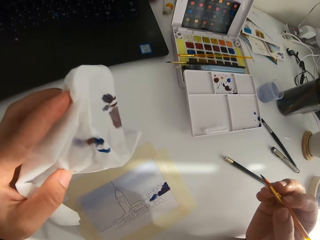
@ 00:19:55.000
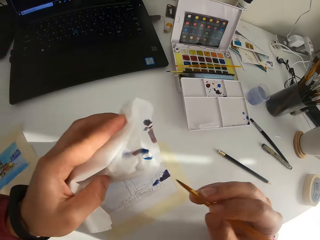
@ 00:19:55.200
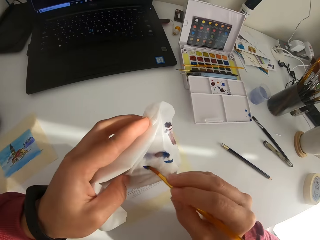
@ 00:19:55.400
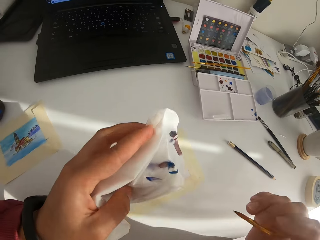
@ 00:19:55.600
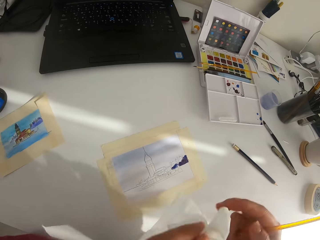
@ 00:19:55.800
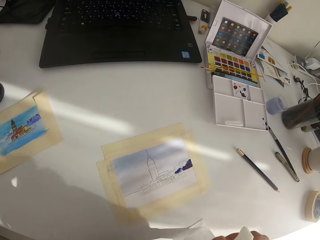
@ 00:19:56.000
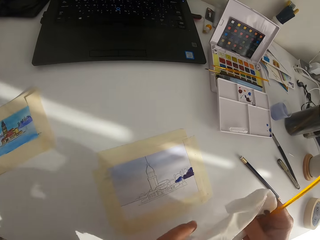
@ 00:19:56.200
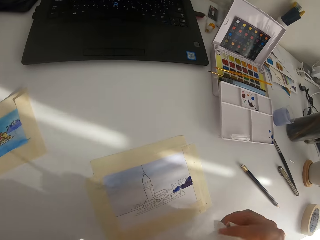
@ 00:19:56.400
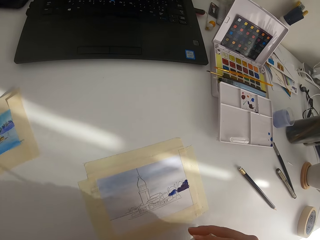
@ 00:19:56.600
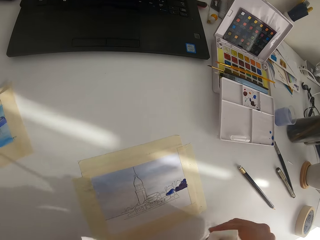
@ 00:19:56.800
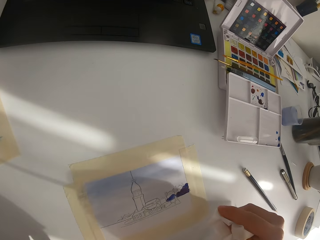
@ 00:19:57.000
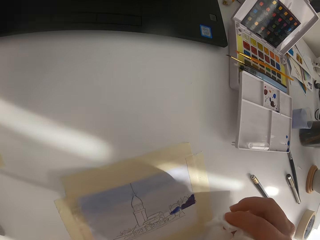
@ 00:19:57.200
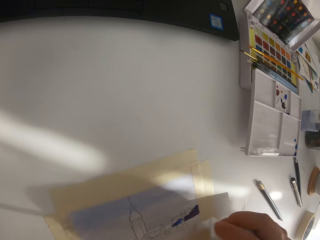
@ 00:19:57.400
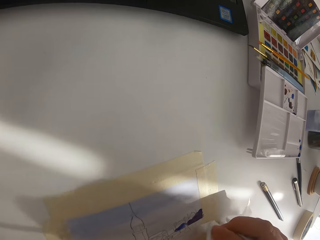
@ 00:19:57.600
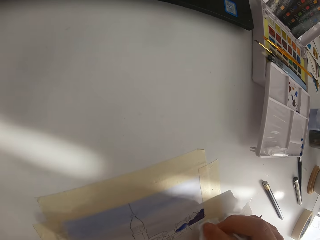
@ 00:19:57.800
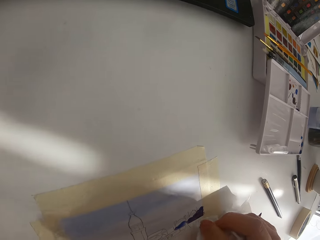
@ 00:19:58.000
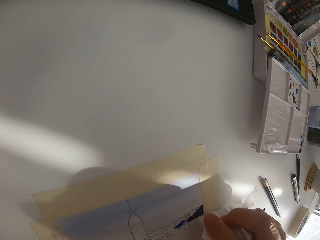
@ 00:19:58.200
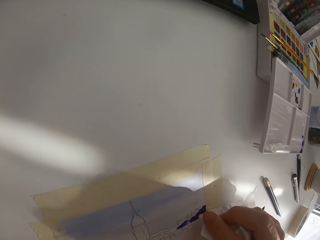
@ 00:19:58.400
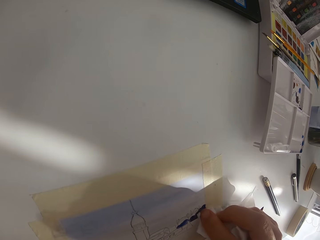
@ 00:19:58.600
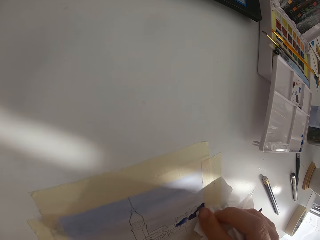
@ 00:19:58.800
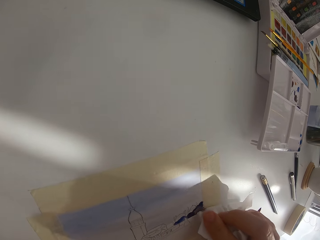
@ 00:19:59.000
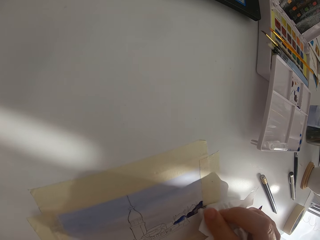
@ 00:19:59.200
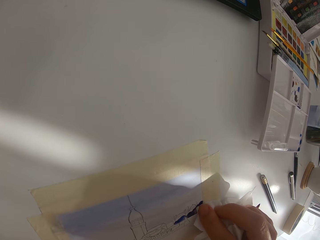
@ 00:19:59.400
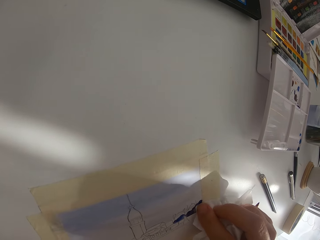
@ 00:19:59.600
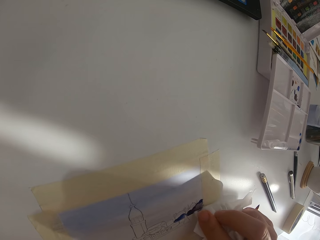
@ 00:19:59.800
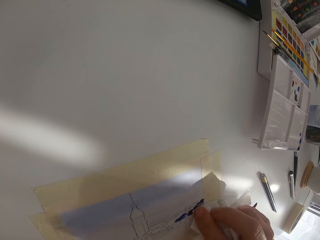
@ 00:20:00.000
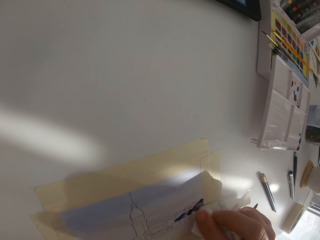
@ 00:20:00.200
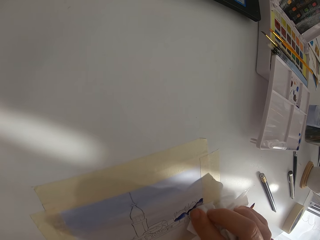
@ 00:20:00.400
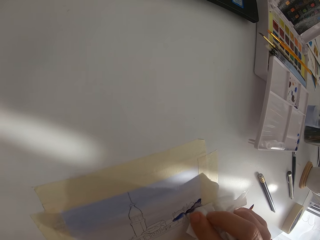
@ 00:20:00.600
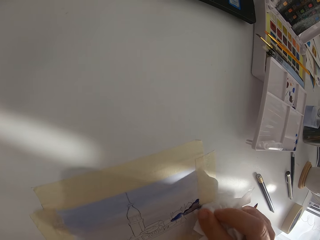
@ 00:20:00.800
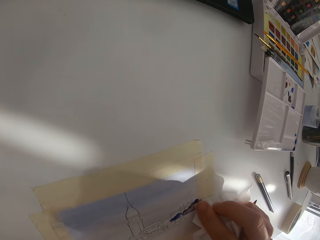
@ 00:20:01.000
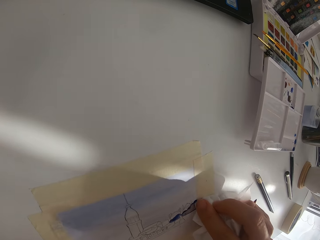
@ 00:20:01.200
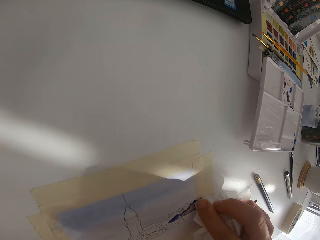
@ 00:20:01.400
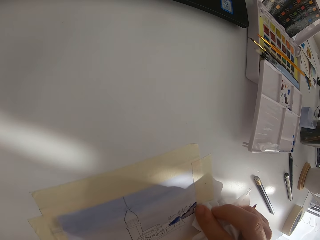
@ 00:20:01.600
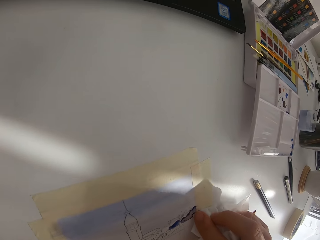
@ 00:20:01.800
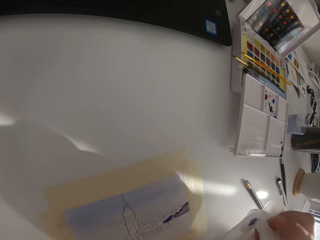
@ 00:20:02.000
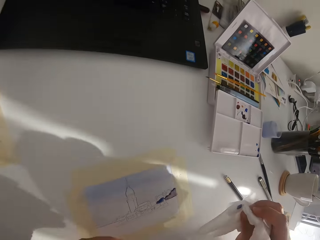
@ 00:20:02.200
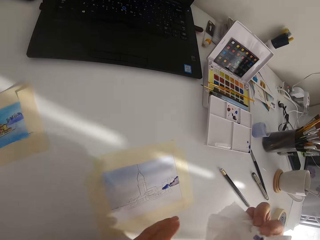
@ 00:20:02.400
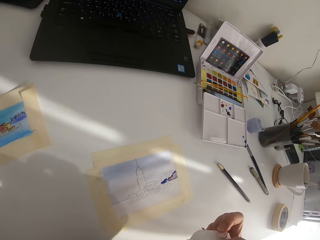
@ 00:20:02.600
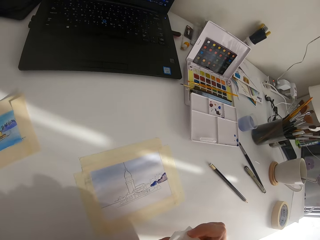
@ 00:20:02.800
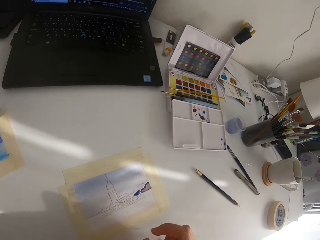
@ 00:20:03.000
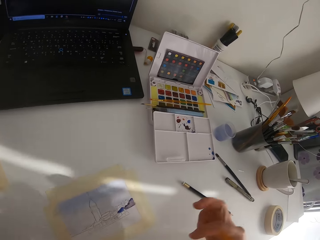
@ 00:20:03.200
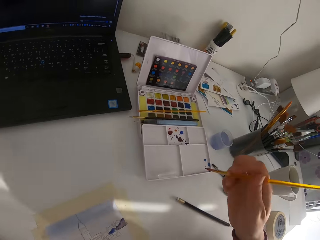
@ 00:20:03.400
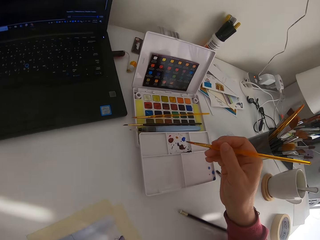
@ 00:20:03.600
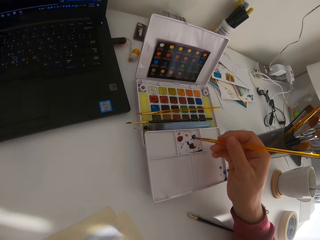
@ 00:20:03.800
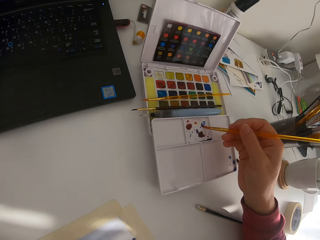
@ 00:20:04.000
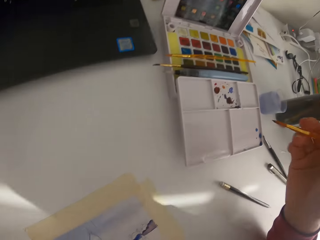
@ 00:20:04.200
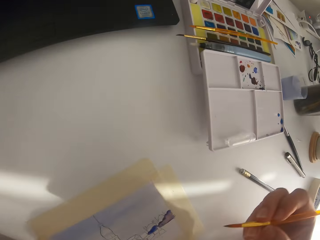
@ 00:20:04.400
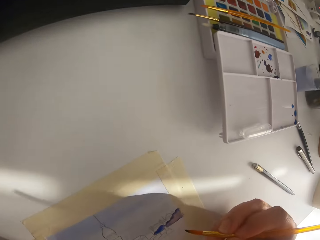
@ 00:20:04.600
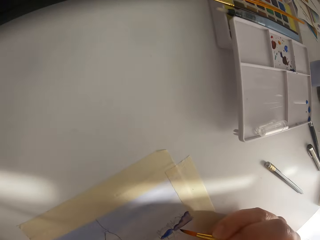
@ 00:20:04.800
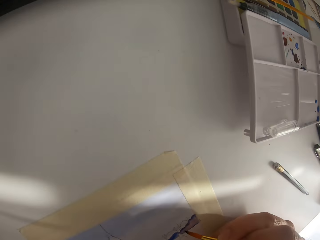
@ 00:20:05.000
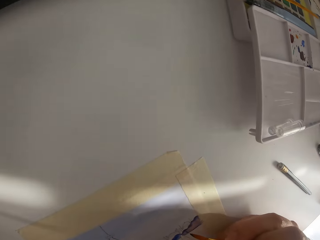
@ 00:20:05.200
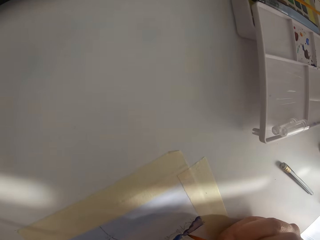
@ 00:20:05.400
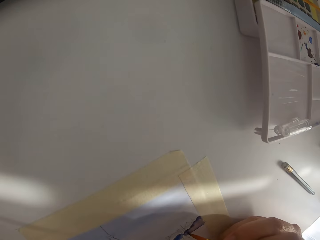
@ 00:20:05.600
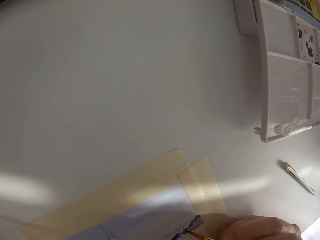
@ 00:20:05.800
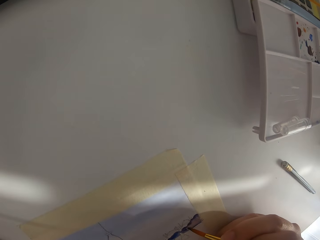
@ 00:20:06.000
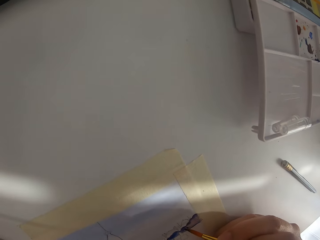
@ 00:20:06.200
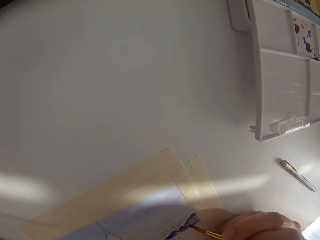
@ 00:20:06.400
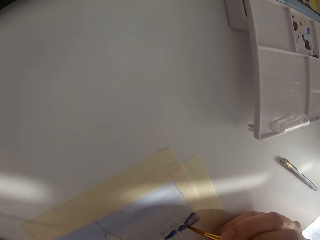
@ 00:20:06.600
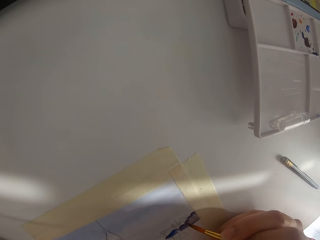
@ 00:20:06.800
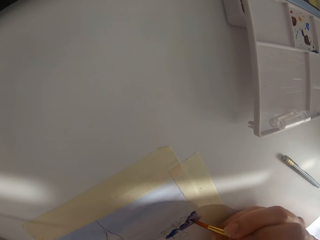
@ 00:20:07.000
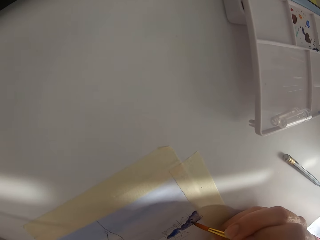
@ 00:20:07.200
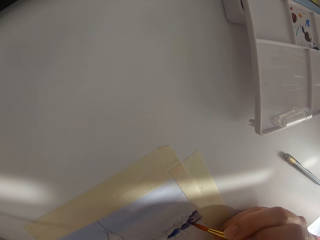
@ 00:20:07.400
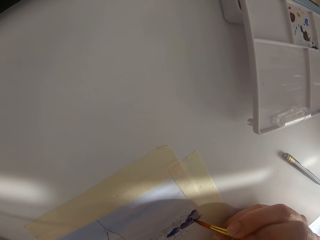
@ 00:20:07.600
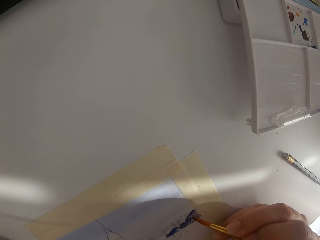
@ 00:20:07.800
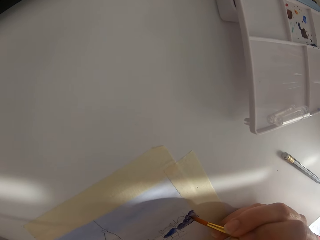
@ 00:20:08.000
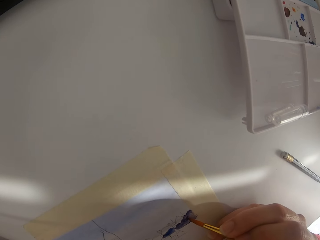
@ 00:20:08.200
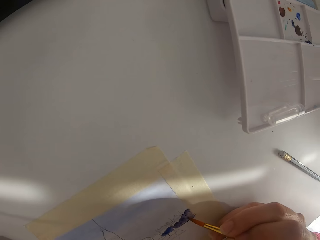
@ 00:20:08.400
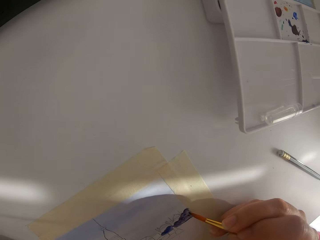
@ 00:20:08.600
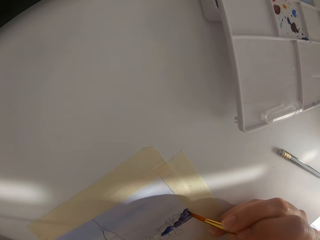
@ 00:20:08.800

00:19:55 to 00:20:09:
The camera wearer paints on the paper. They wipe the paint brush on the tissue paper. They touch on the paint with the tissue paper. They mix paint on the palette.

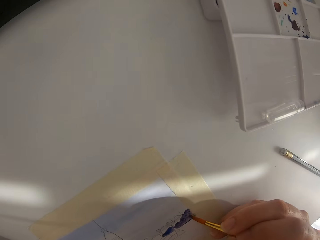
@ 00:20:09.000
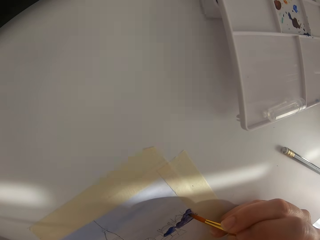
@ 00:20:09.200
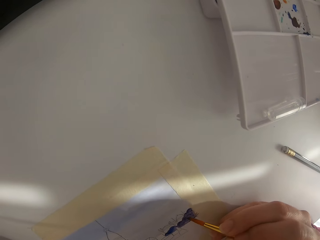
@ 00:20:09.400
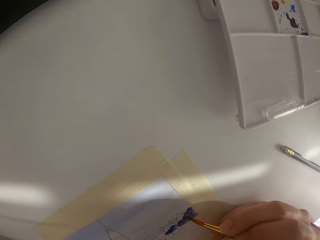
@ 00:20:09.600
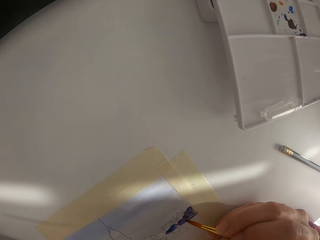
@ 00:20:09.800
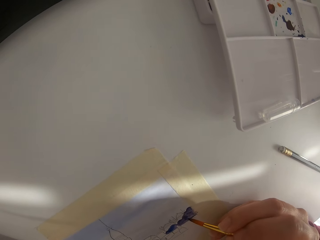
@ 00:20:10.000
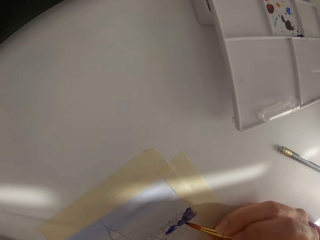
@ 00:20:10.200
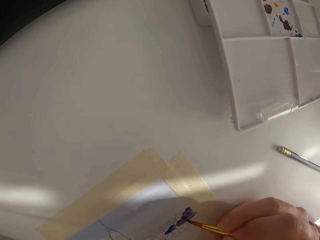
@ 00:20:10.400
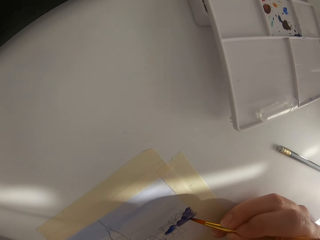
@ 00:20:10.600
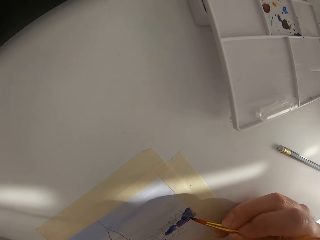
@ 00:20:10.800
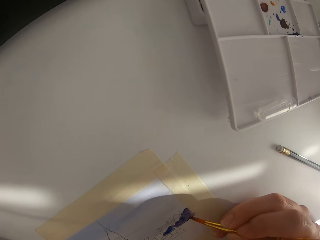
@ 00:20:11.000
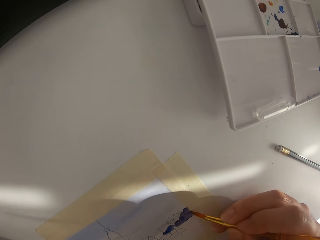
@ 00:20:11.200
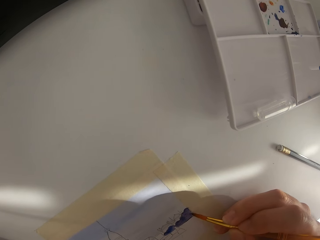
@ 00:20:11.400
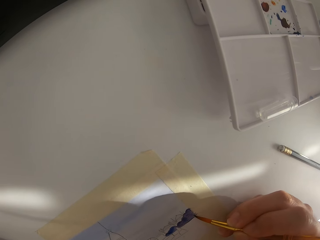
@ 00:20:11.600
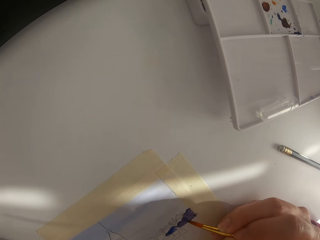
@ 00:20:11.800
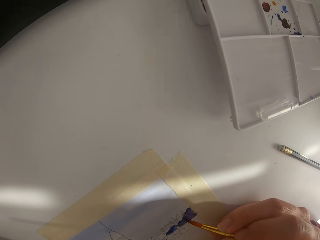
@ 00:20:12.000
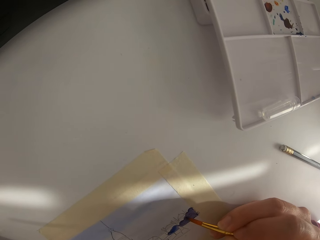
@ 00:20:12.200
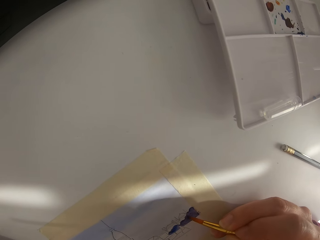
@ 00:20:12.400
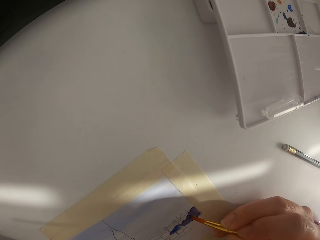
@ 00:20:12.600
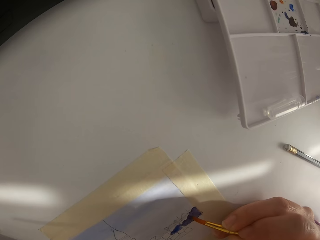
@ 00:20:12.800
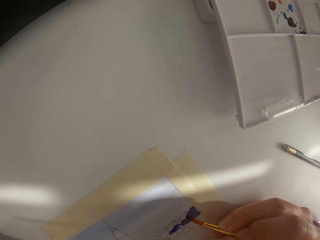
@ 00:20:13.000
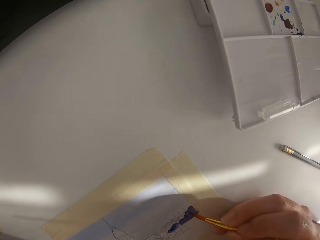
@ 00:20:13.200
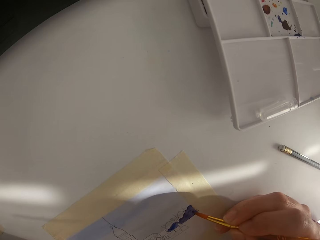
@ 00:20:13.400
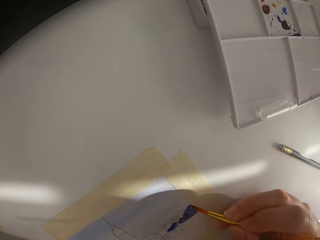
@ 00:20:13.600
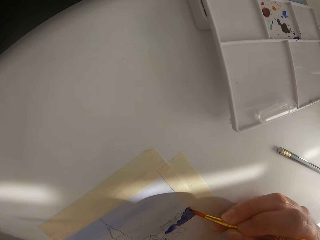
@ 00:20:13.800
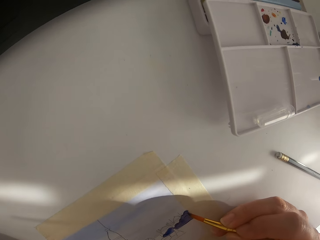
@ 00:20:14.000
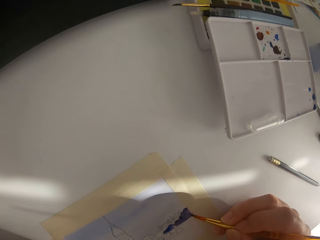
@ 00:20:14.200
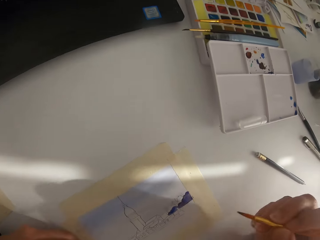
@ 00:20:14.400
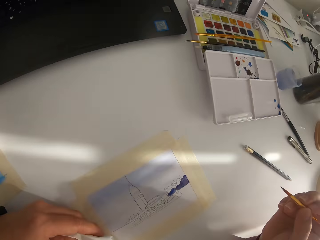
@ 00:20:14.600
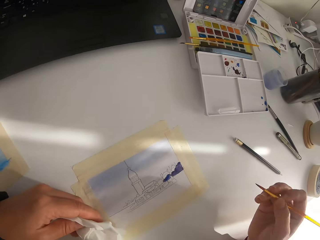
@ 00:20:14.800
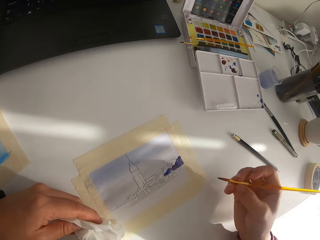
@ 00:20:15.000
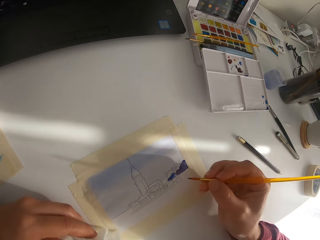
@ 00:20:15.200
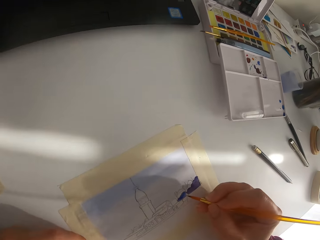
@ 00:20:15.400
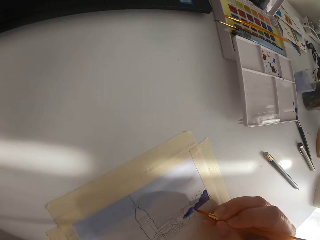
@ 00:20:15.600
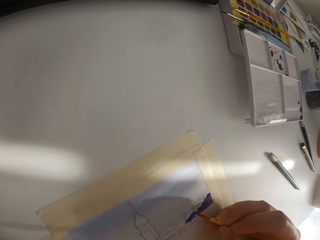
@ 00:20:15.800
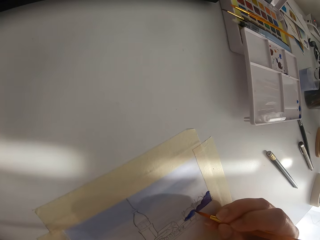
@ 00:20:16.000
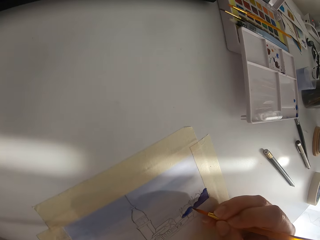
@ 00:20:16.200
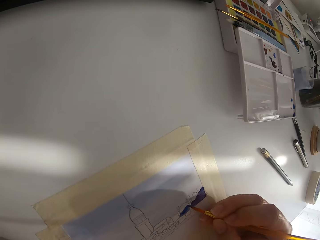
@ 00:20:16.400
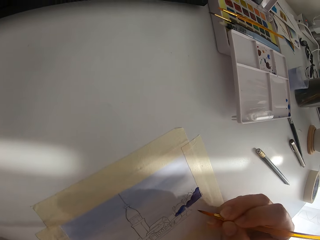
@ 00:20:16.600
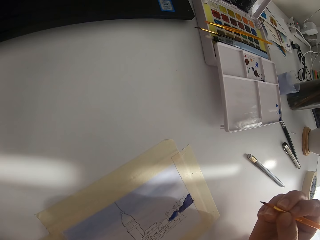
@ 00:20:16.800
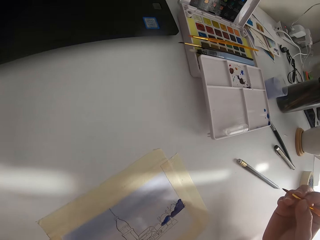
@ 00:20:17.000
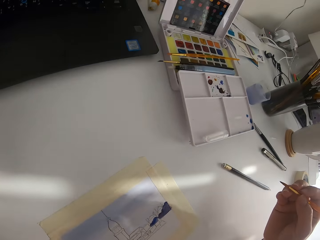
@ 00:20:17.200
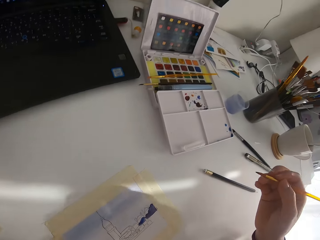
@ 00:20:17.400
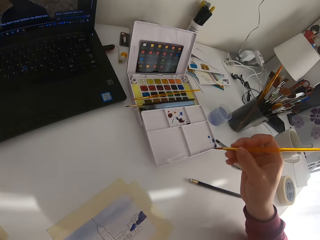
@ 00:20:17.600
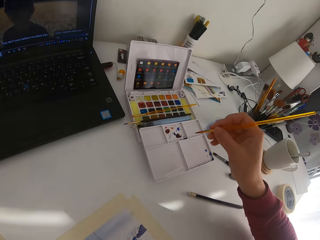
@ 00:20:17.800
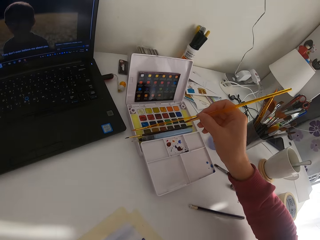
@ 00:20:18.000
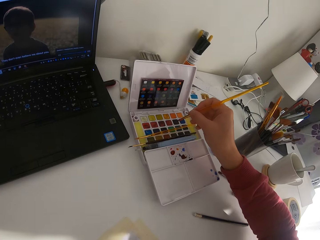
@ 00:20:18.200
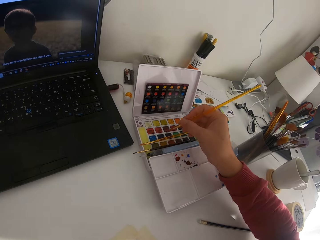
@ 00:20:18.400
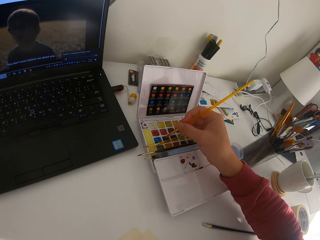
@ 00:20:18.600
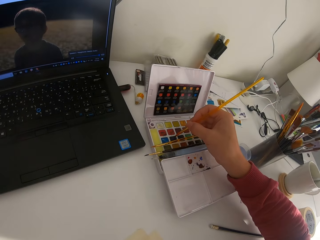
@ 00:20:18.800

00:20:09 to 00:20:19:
The camera wearer paints on the paper.
